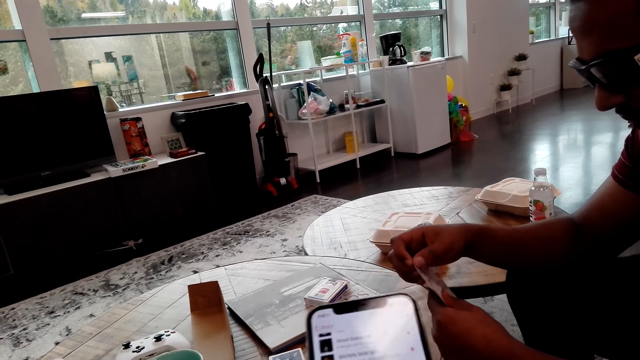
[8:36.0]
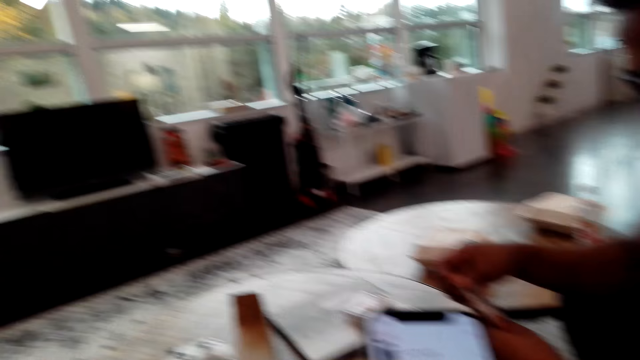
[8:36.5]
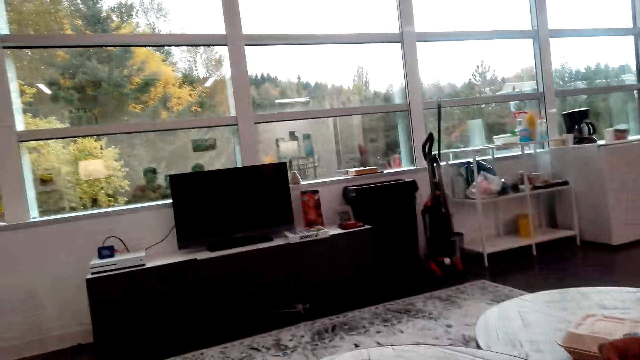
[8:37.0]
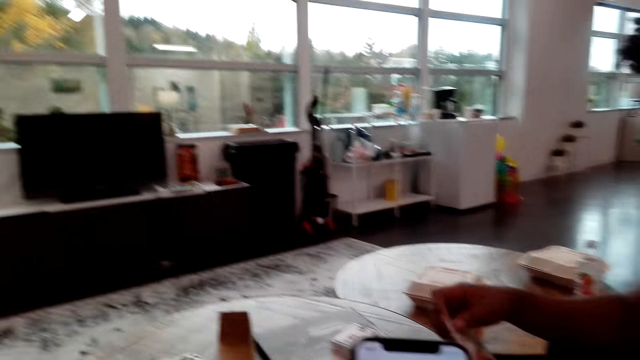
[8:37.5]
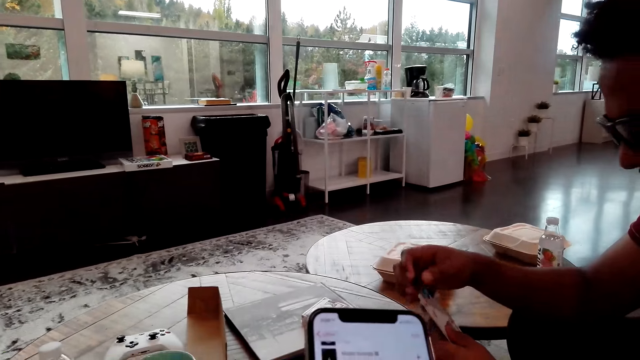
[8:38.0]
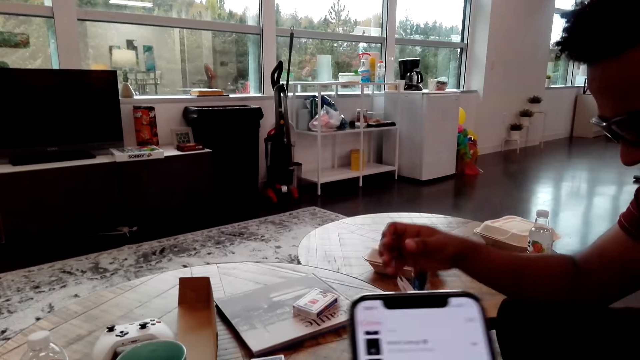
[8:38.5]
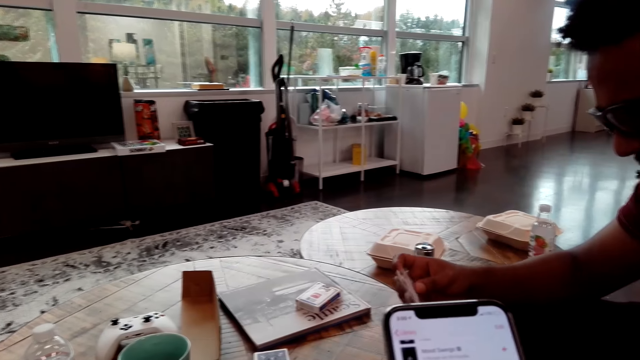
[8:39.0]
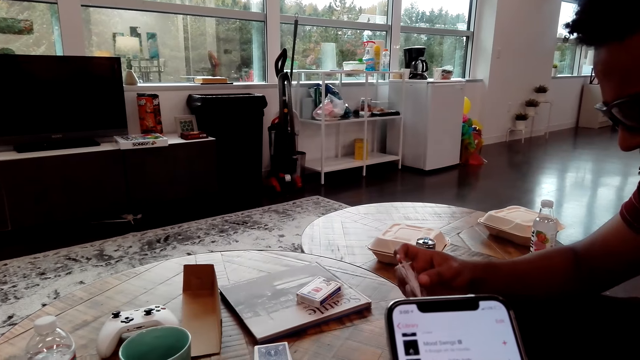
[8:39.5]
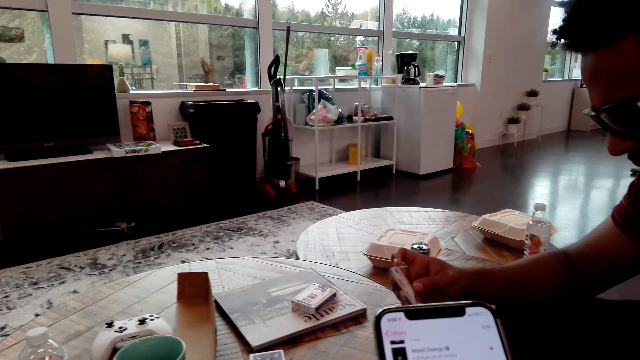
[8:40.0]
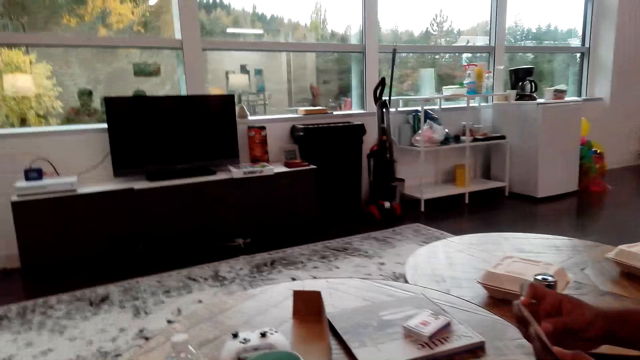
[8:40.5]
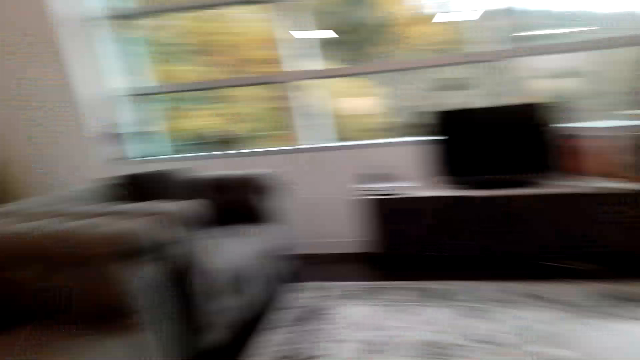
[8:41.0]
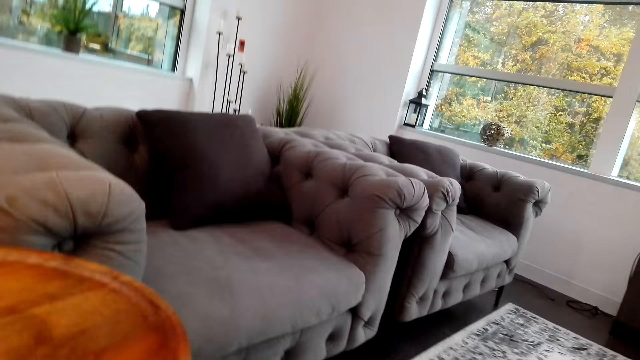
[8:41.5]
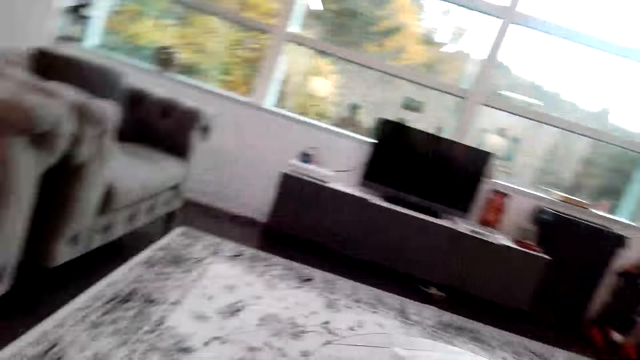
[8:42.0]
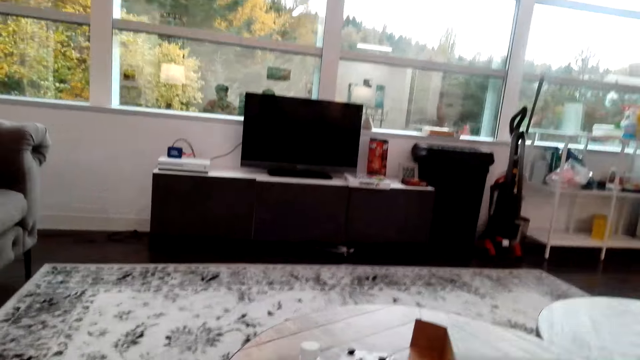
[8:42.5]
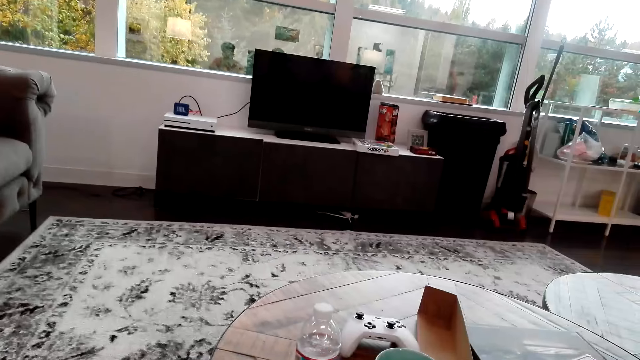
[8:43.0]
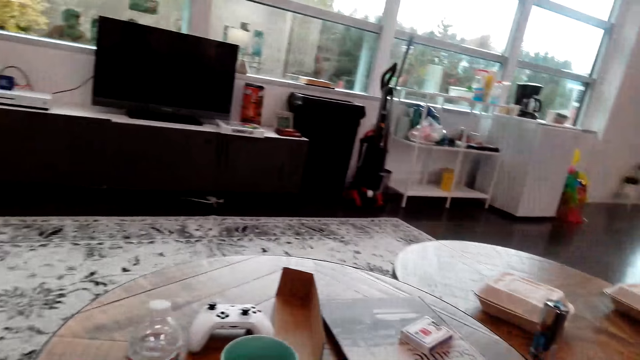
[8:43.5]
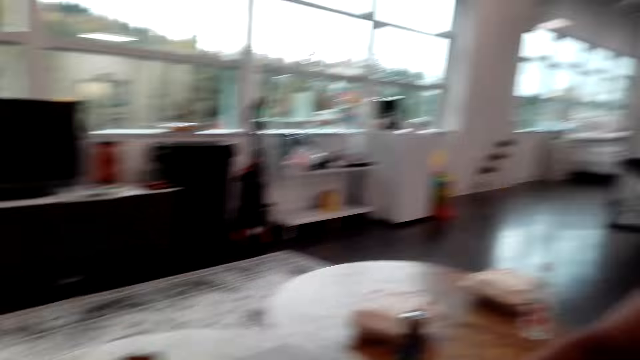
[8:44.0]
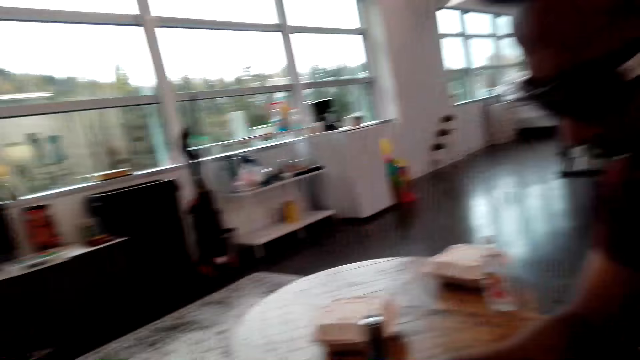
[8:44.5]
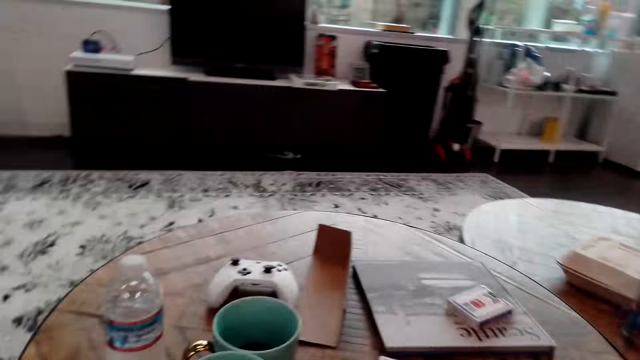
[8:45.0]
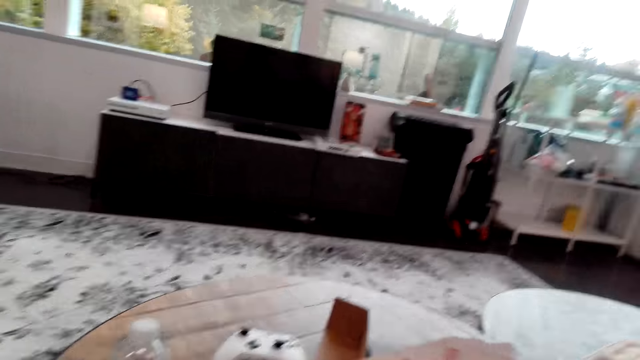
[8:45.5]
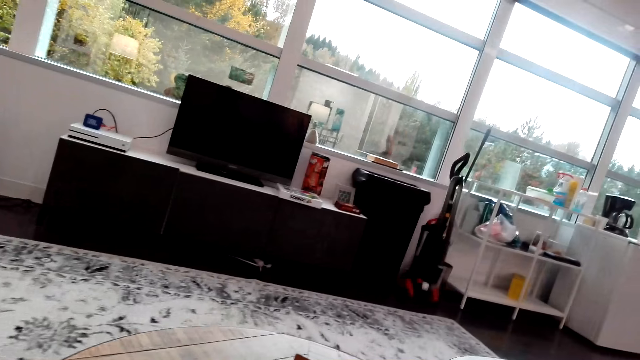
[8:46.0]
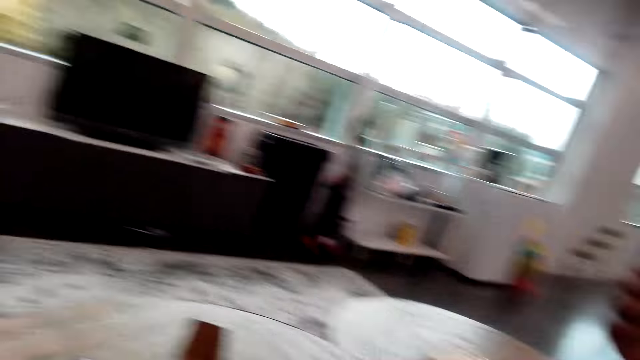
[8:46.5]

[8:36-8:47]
The camera wearer touches the phone. They watch the background.

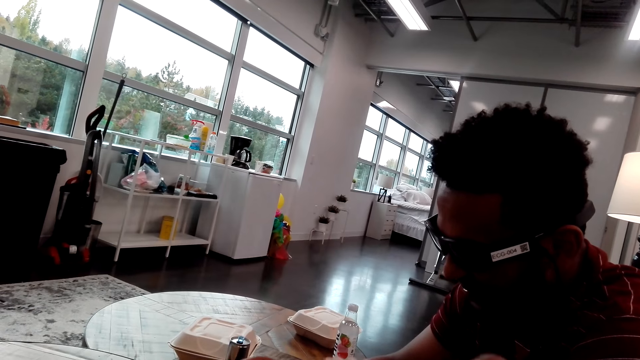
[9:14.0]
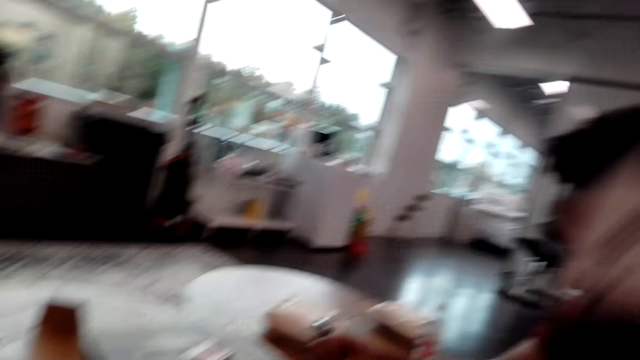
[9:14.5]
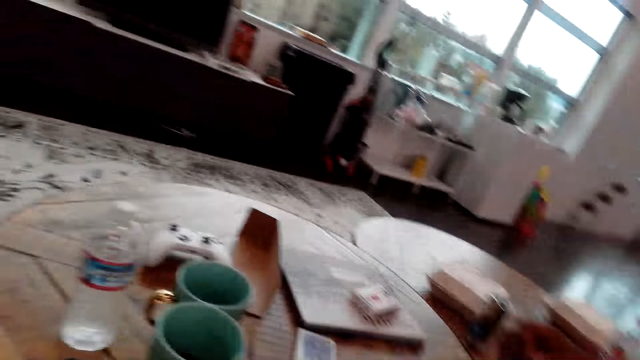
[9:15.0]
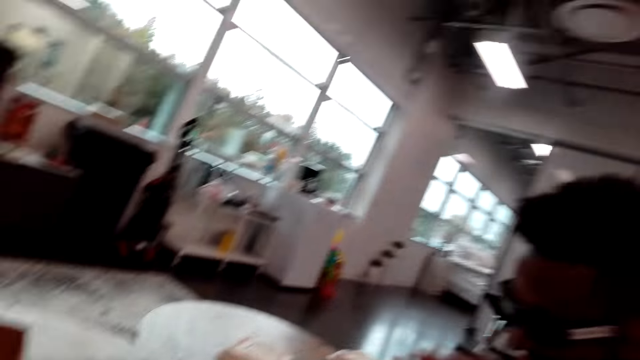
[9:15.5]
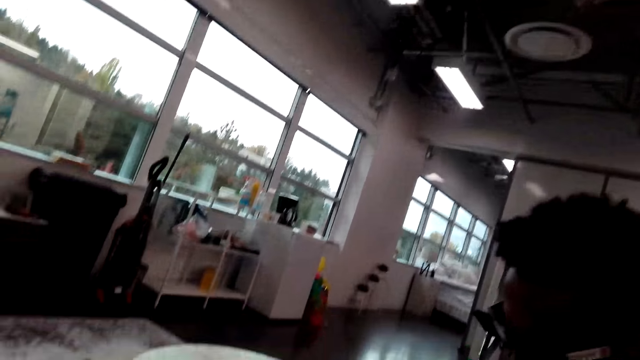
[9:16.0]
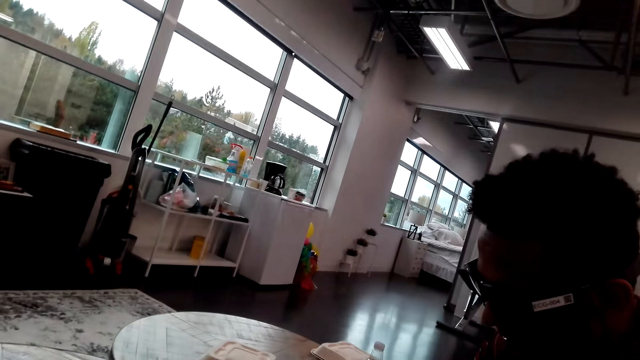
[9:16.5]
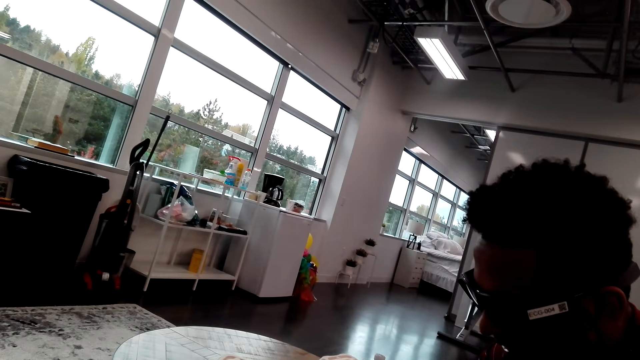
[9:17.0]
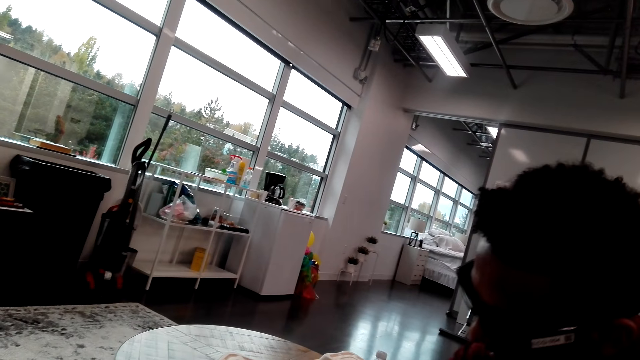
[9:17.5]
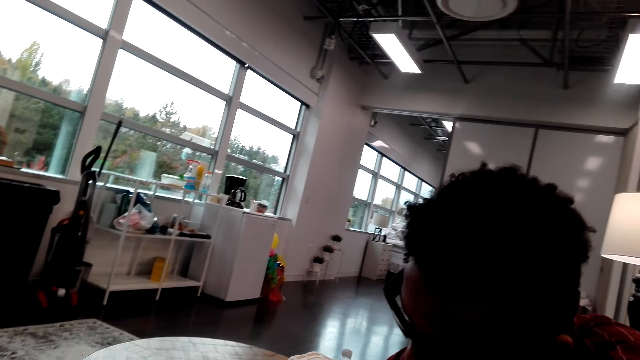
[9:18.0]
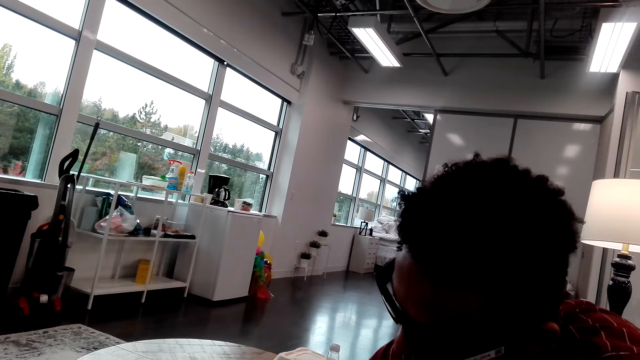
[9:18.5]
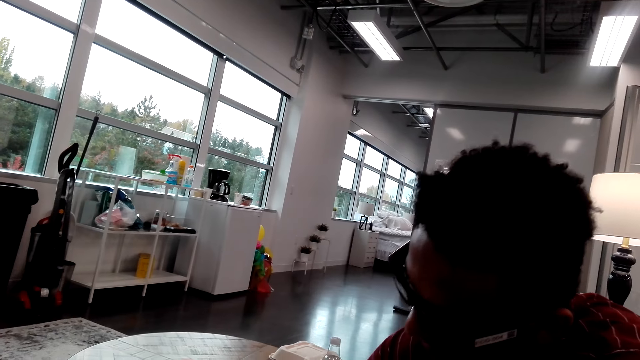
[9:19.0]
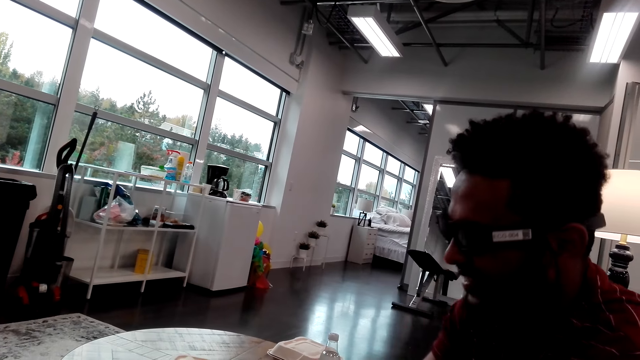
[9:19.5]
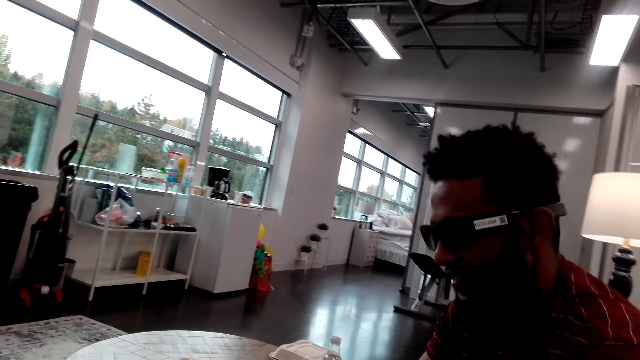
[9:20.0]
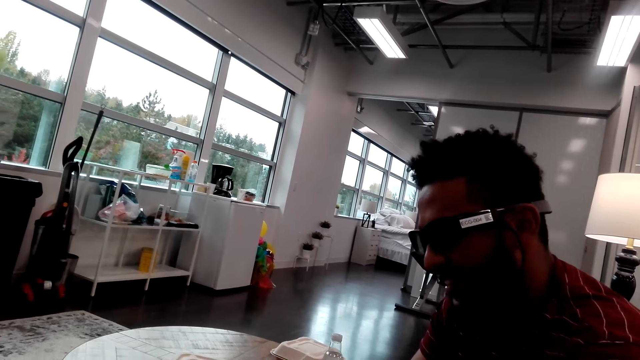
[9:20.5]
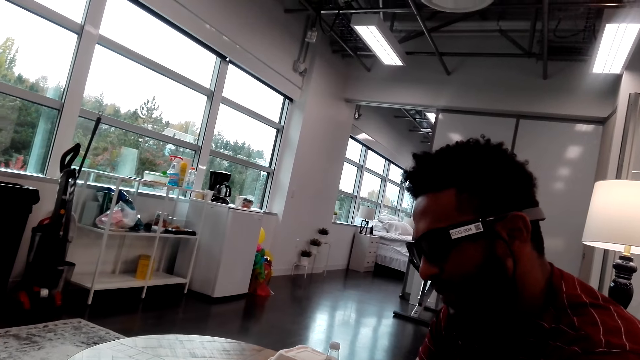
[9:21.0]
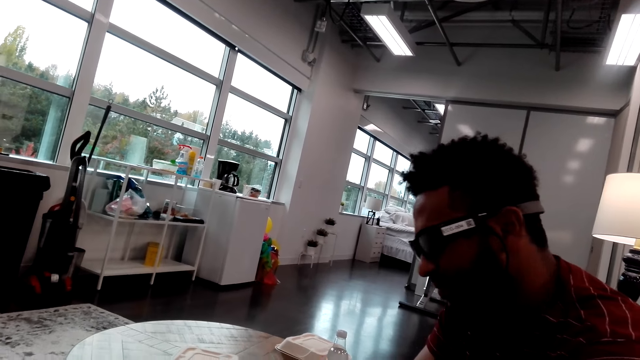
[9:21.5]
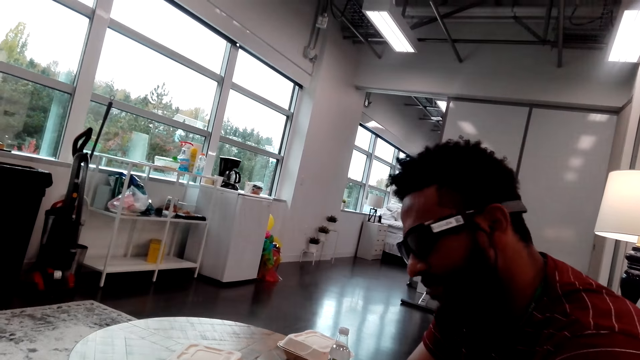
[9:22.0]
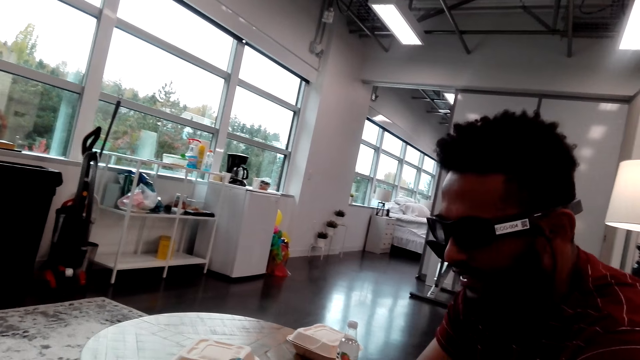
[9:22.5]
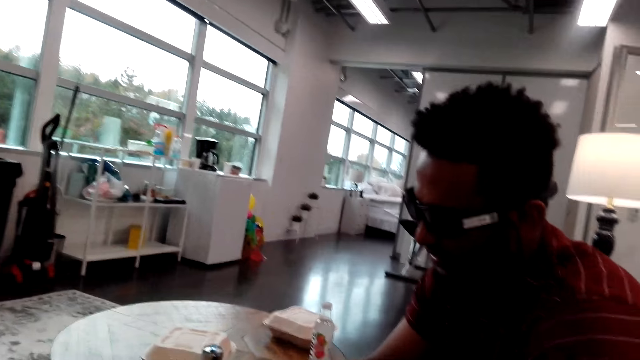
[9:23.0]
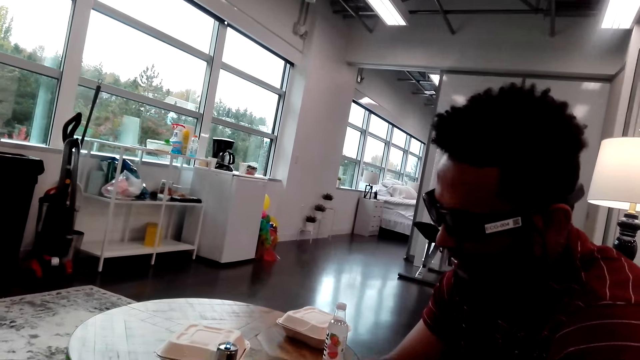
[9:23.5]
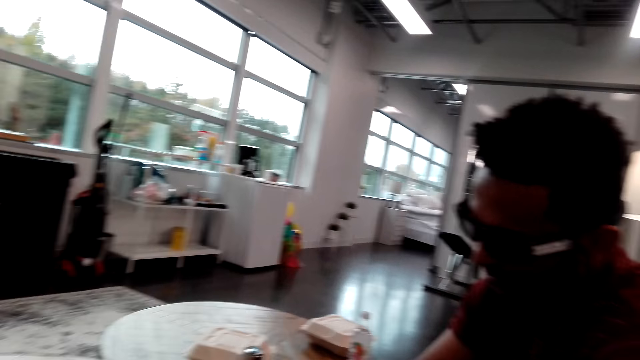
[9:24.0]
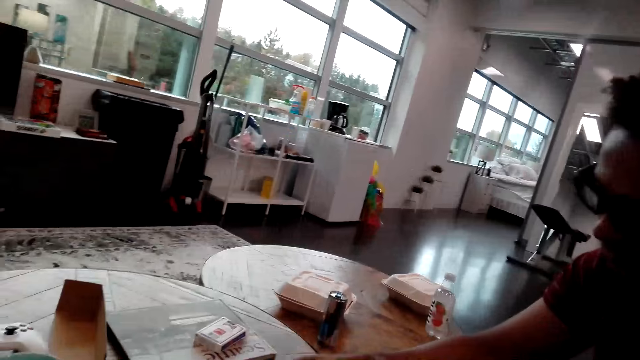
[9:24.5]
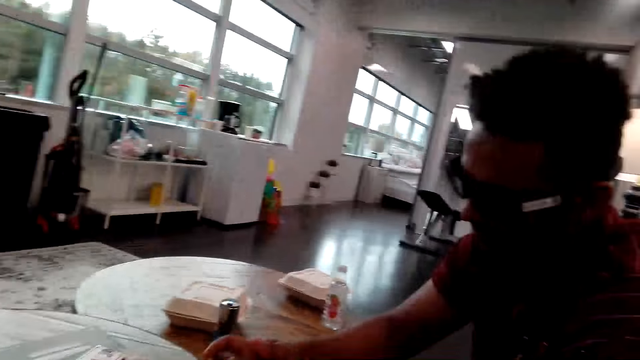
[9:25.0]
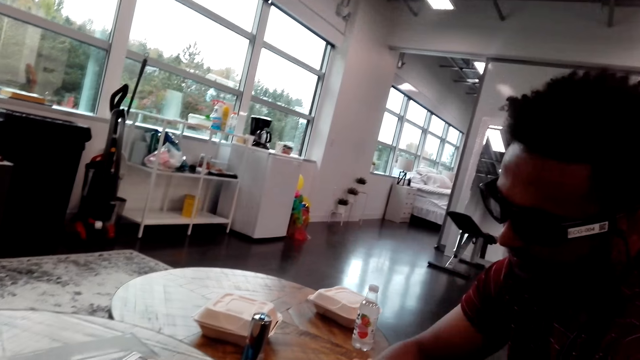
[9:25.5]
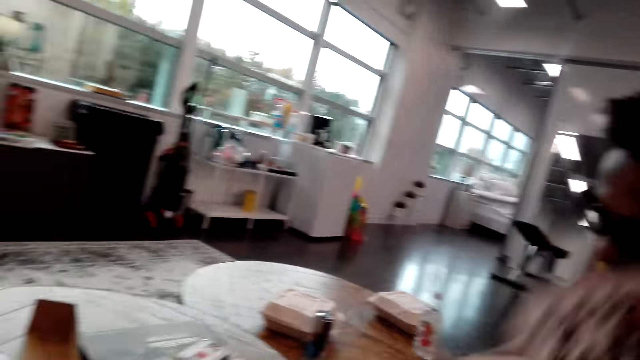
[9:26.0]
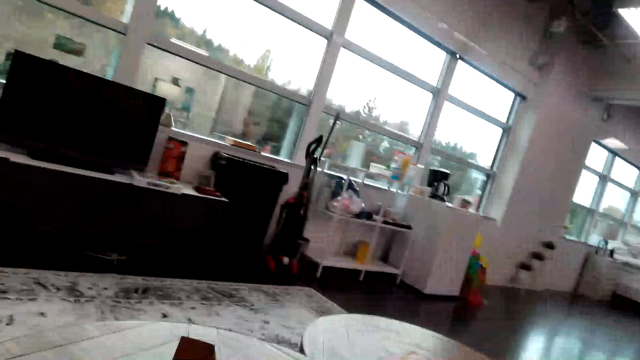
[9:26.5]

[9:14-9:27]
The camera wearer looks around.
